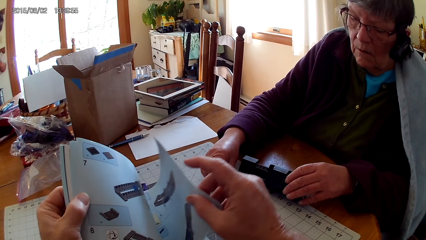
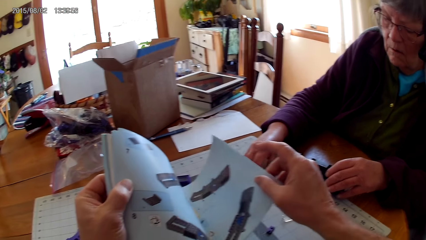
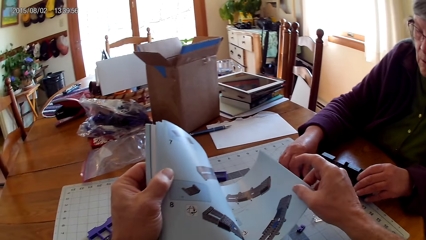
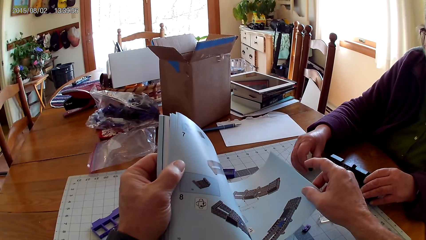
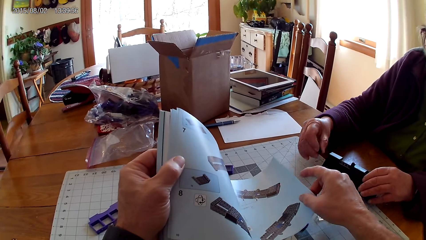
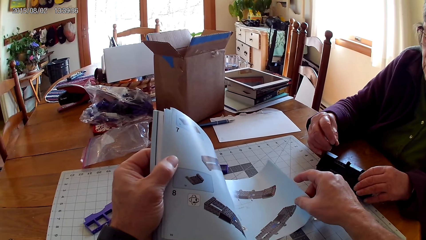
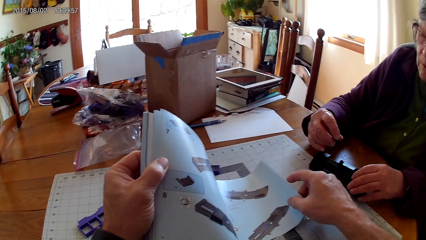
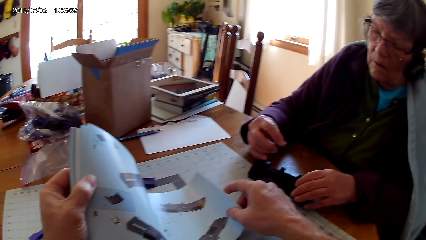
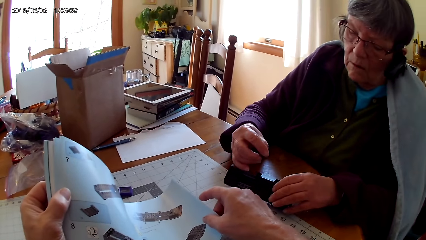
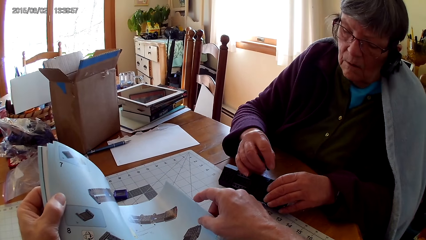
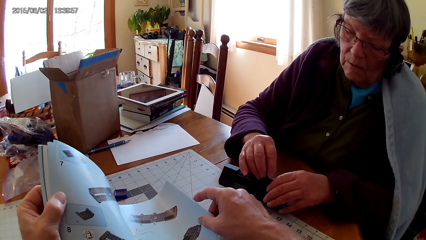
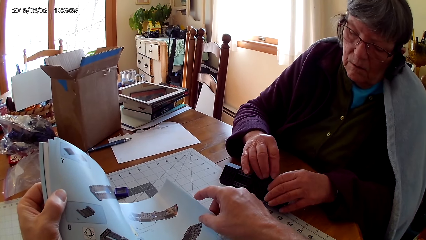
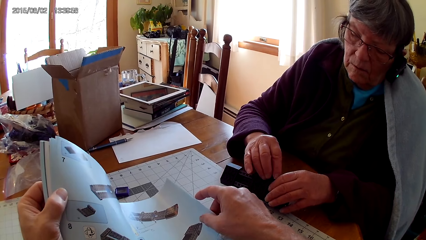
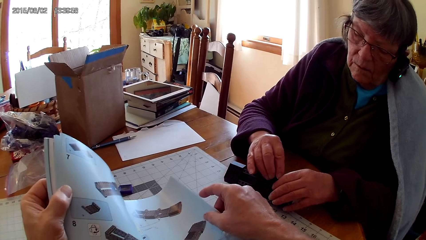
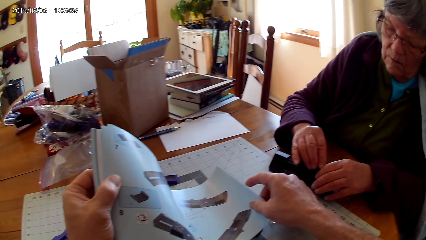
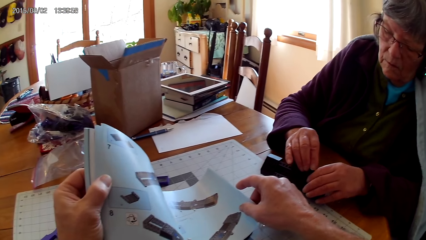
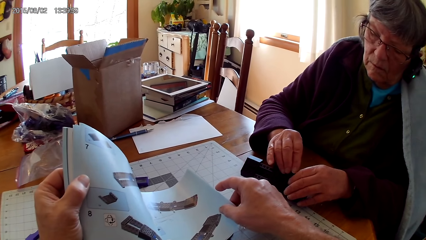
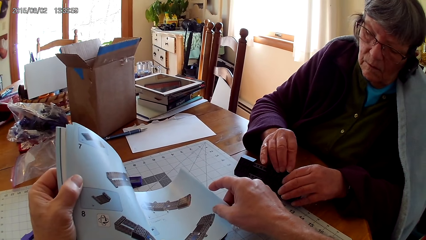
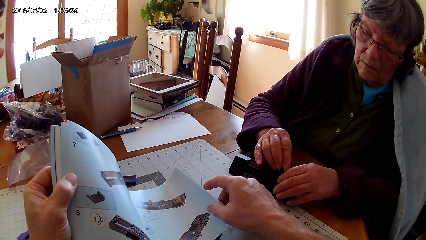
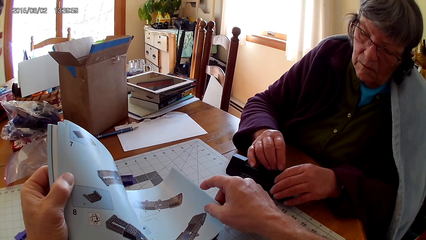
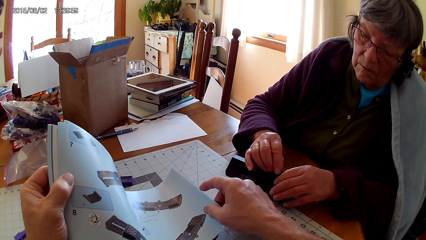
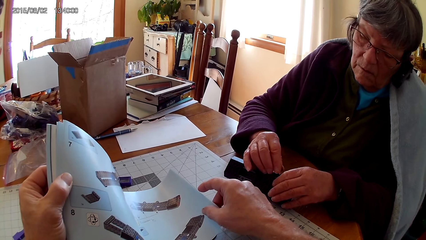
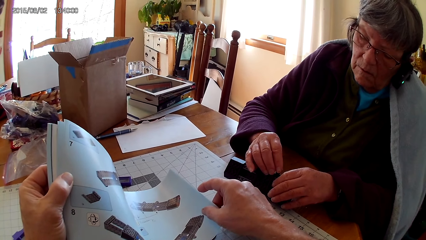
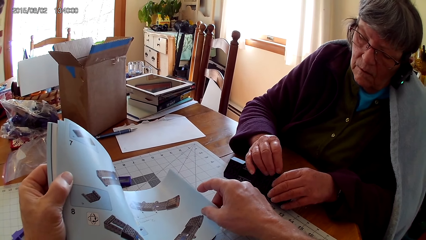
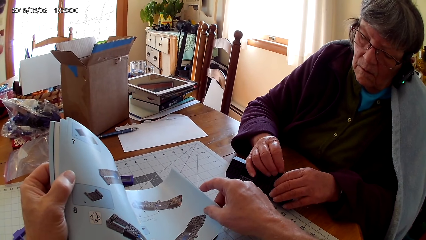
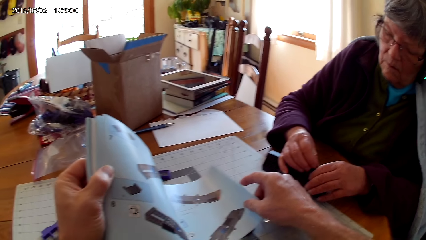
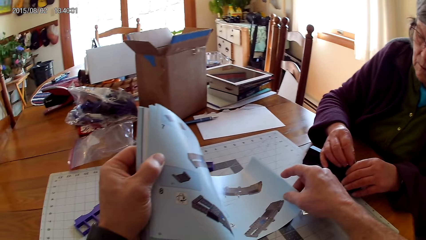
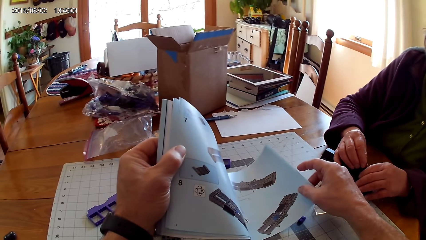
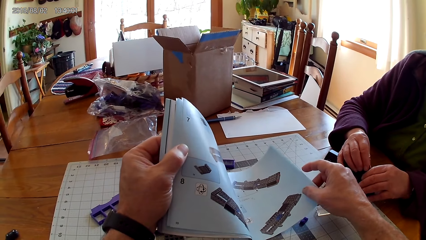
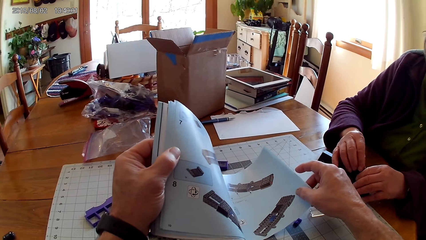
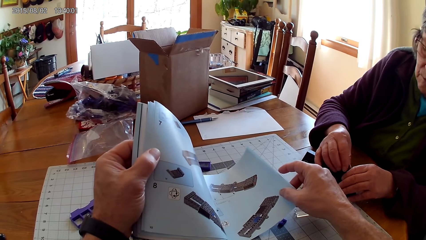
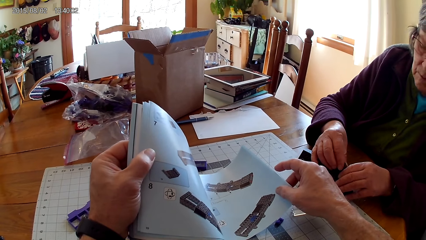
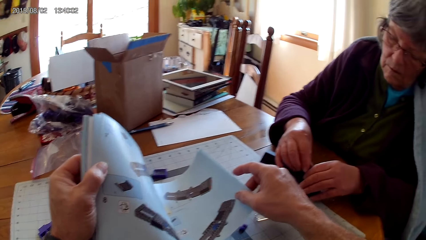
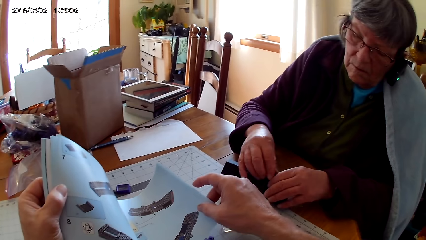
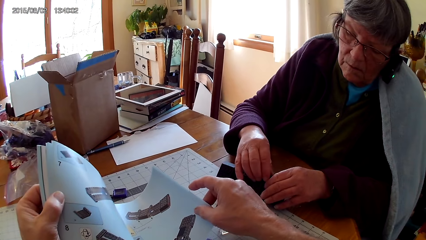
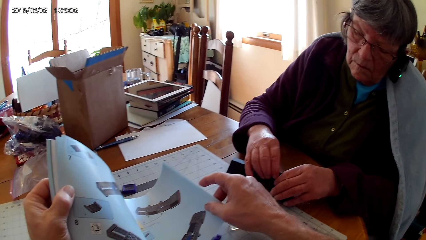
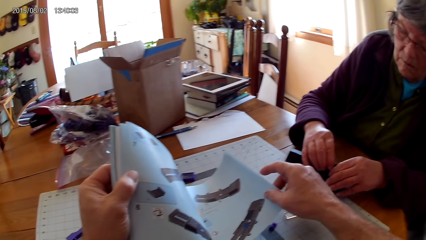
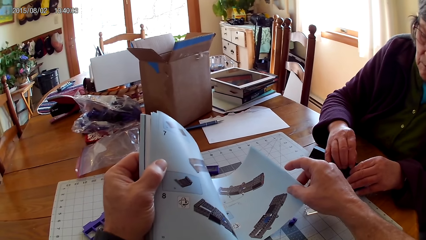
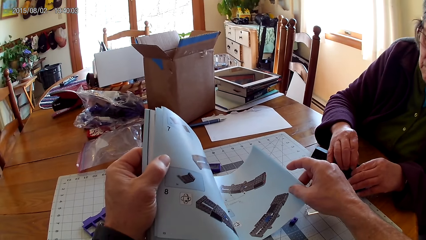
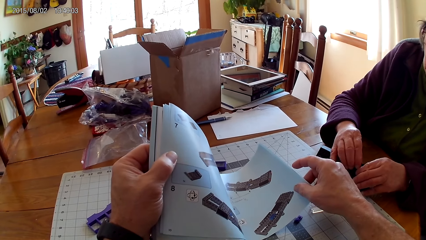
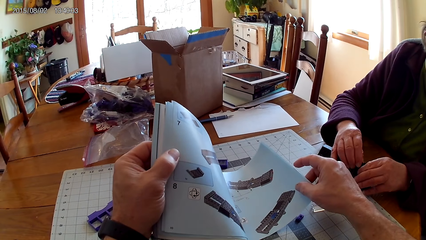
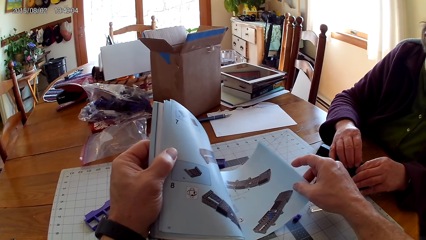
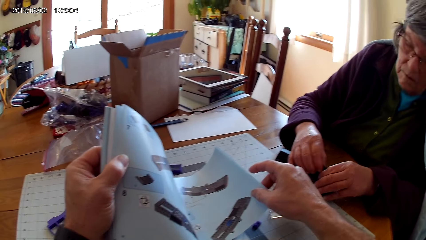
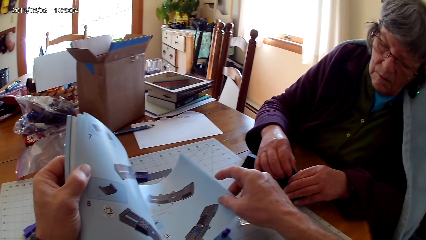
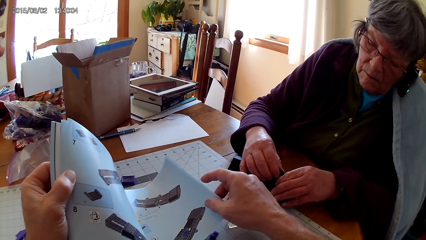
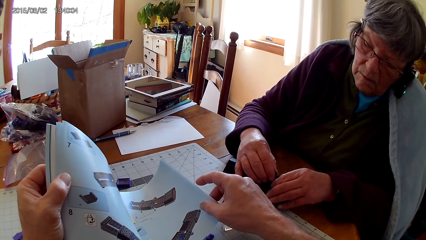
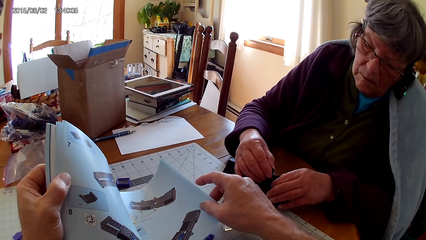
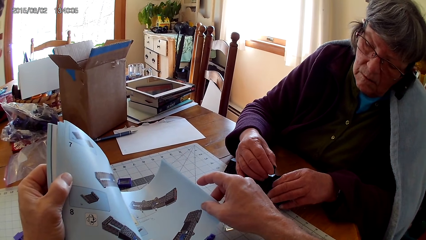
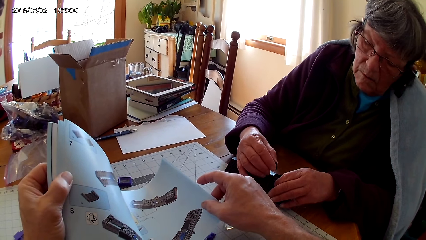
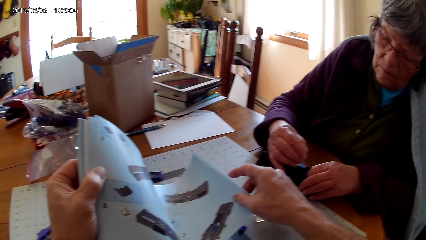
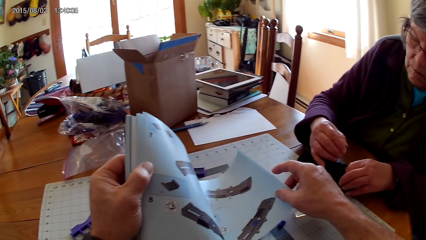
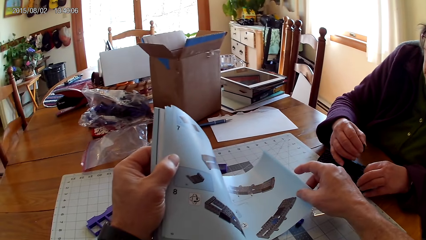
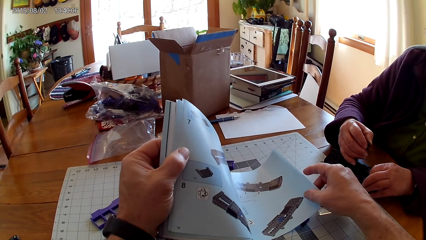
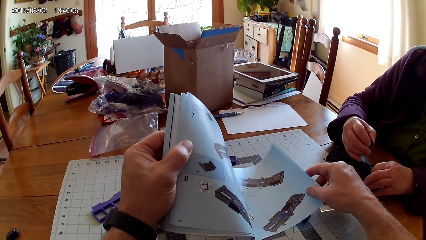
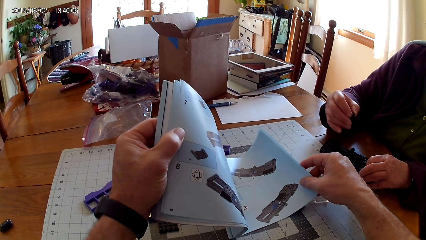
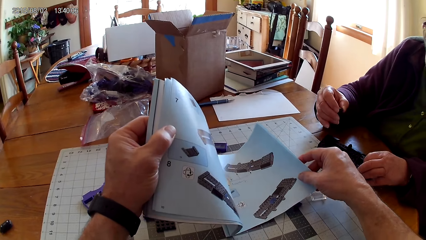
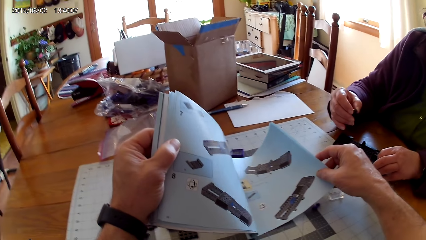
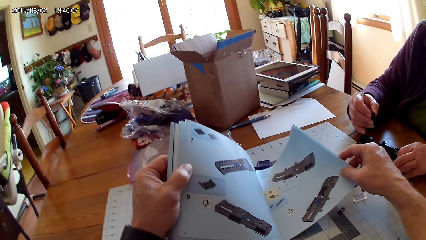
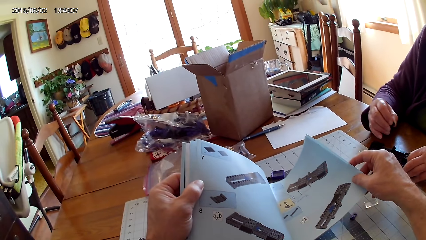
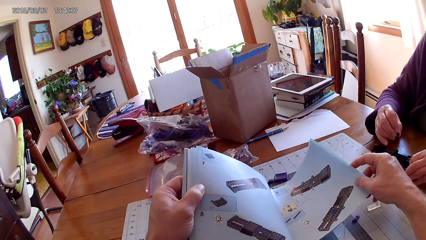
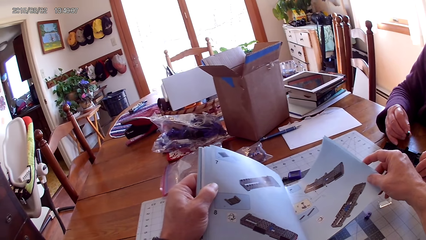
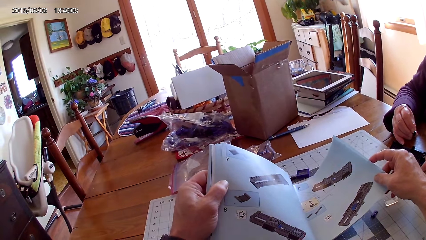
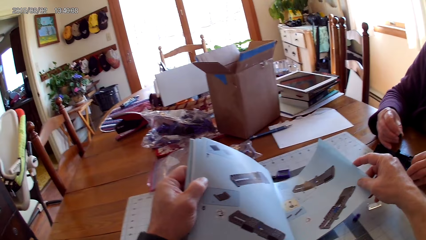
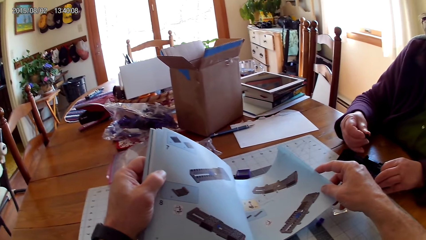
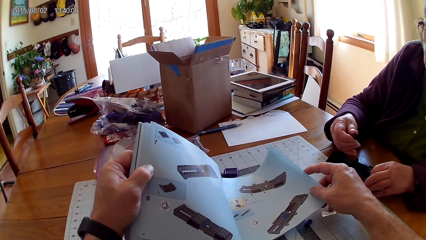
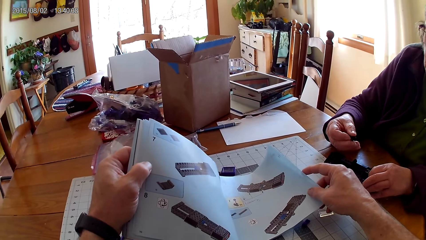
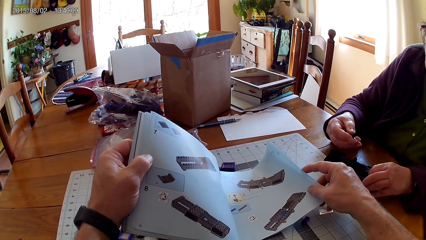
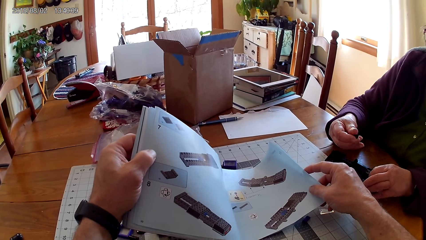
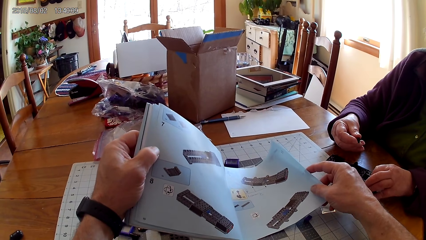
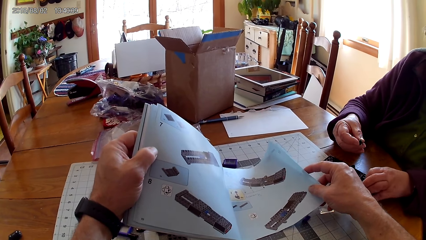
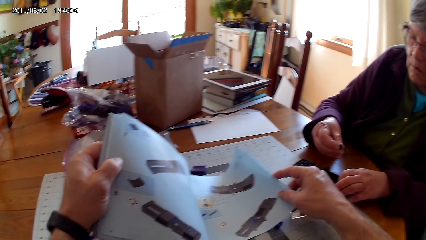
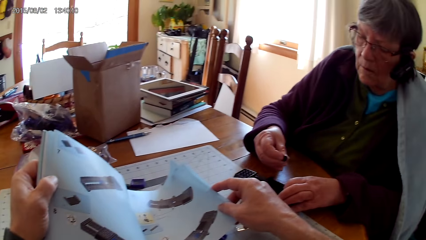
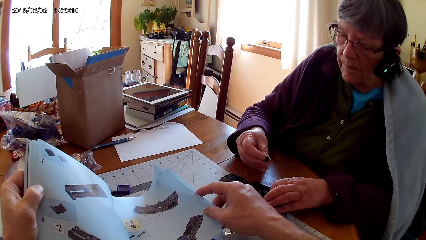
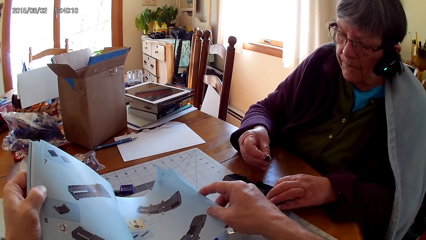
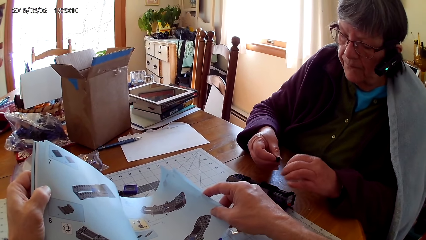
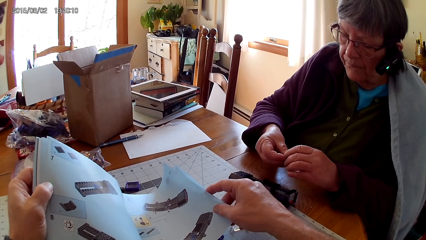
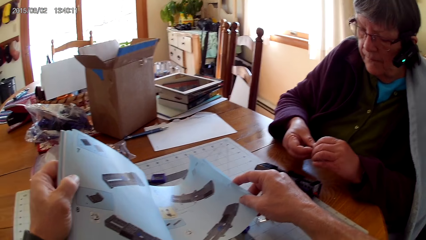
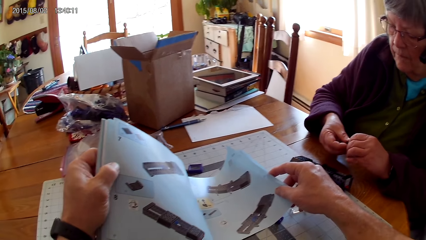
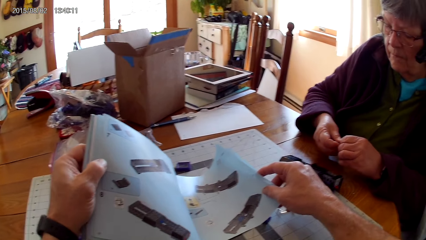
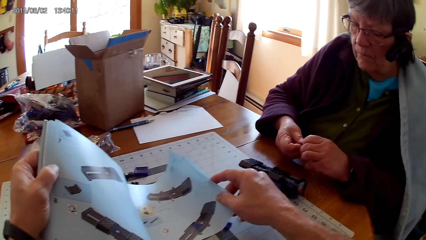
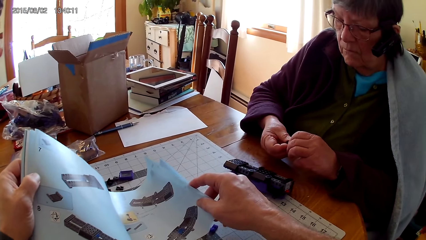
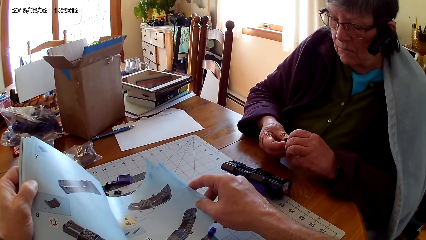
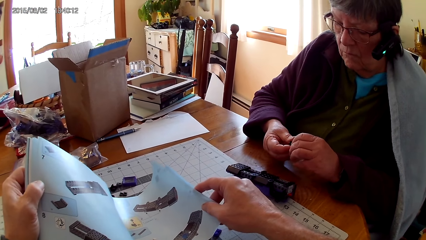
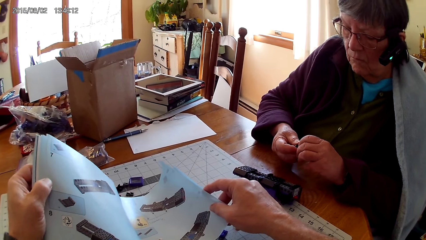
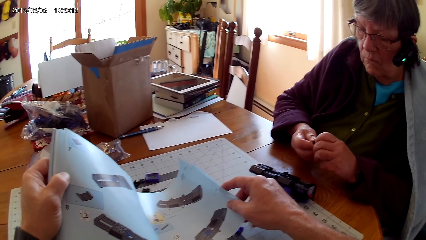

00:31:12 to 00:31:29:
The camera wearer looks at the stapler held by a person. They look at the drawing on the book. The person fixes the lego piece. The camera wearer looks at the stapler held by the person. They look at the drawing on the book. They look at the stapler held by the person. They look at the drawing on the book. They look at the stapler held by the person.
